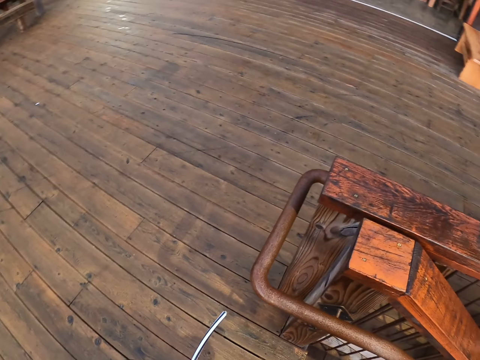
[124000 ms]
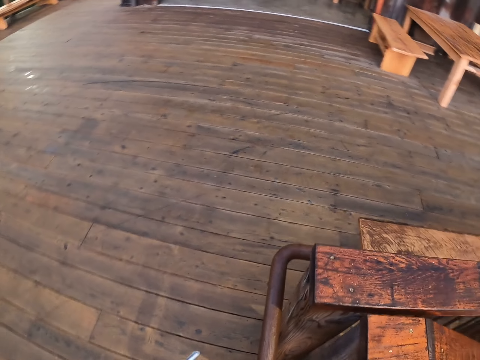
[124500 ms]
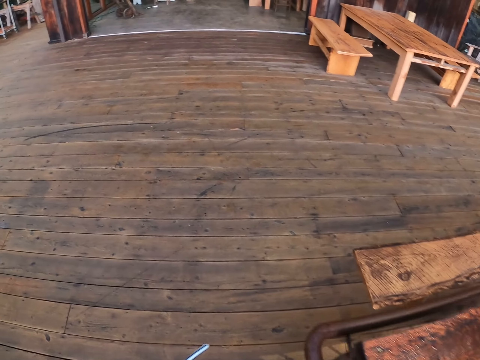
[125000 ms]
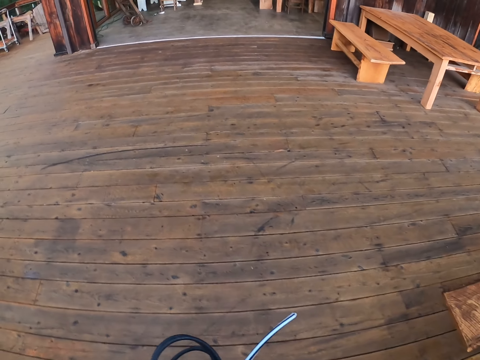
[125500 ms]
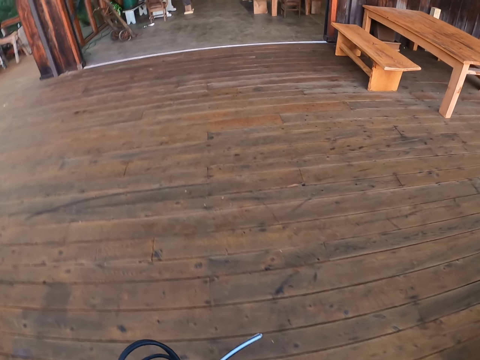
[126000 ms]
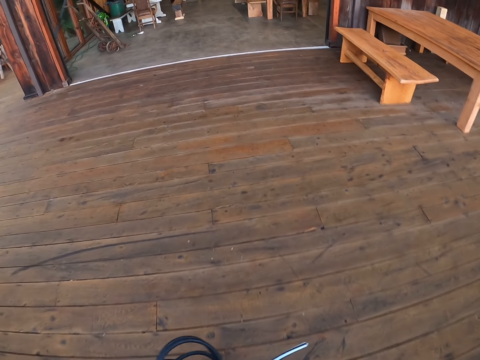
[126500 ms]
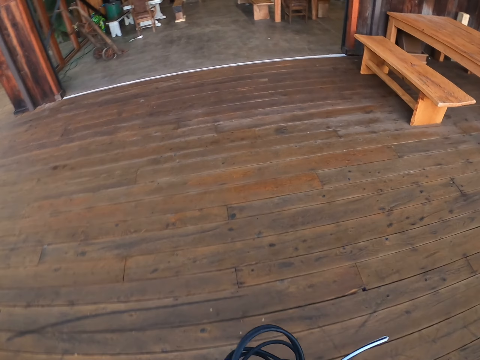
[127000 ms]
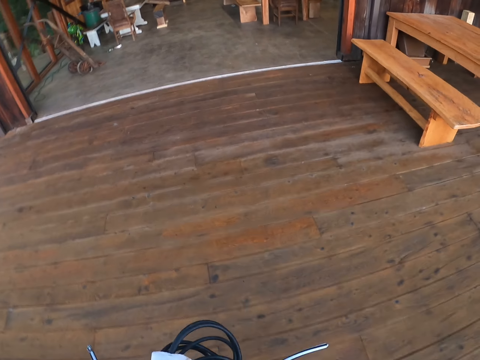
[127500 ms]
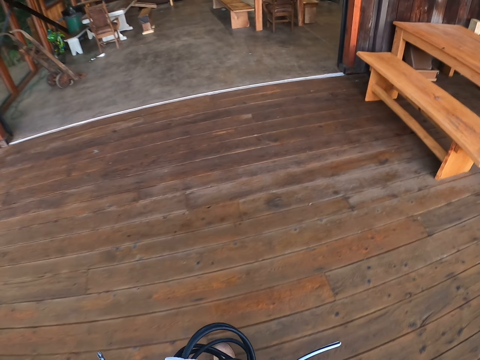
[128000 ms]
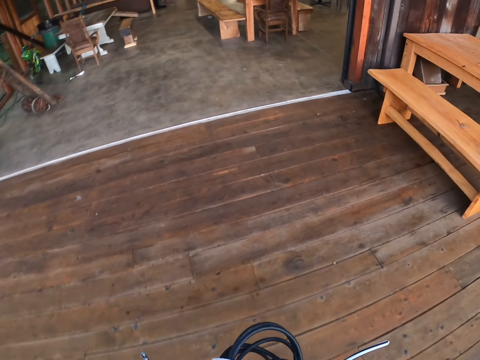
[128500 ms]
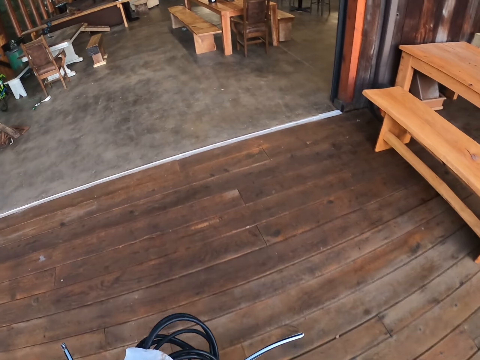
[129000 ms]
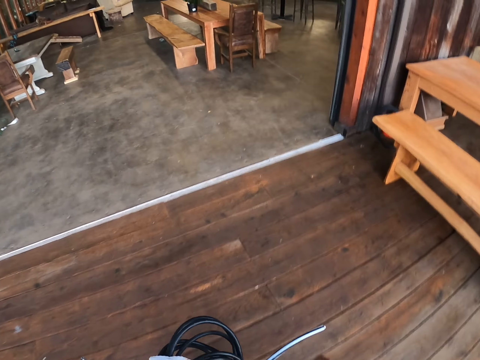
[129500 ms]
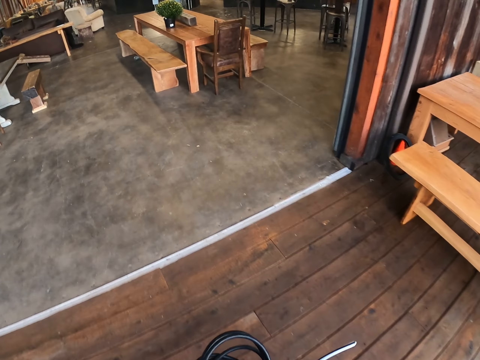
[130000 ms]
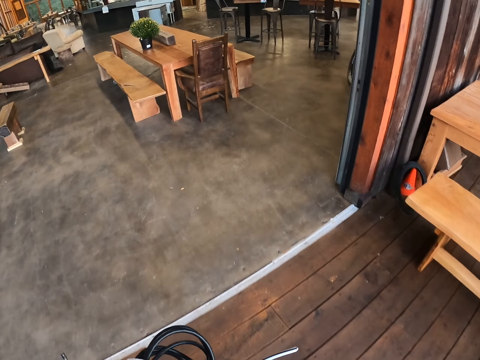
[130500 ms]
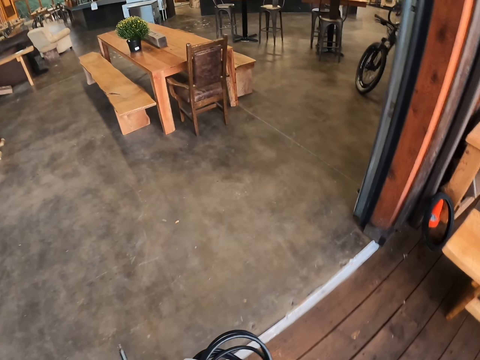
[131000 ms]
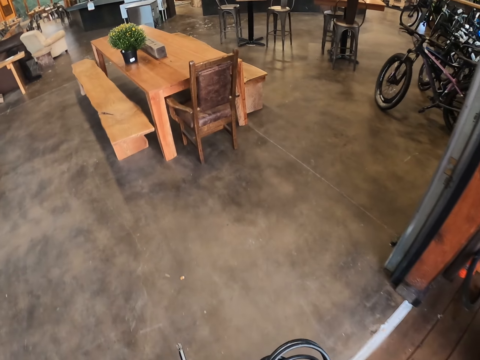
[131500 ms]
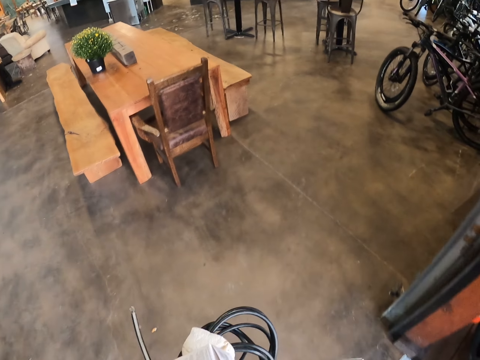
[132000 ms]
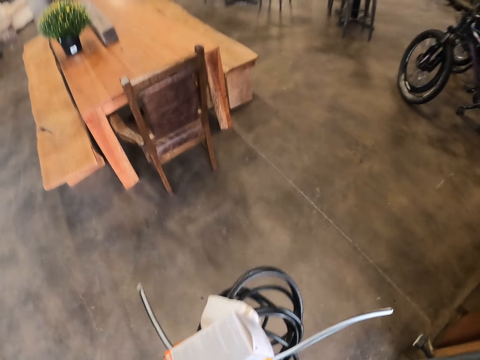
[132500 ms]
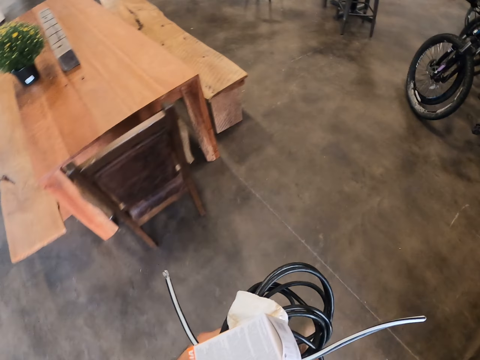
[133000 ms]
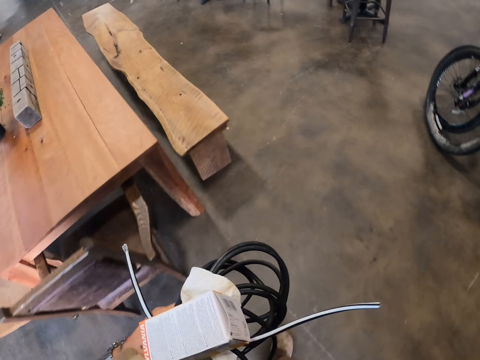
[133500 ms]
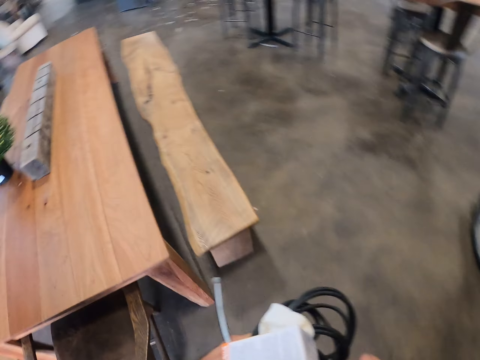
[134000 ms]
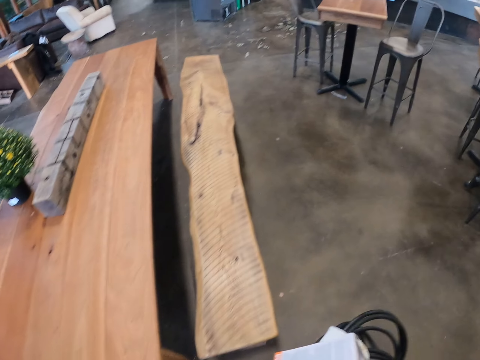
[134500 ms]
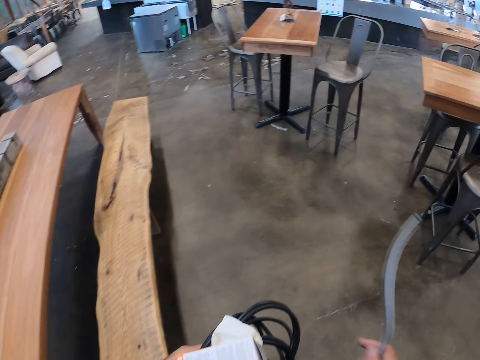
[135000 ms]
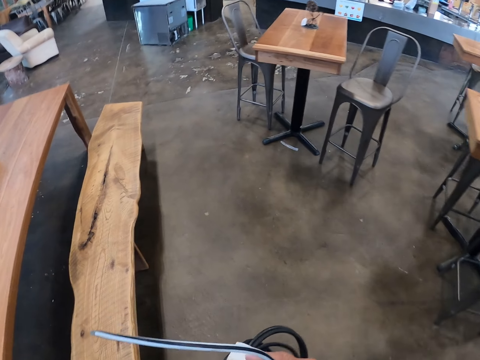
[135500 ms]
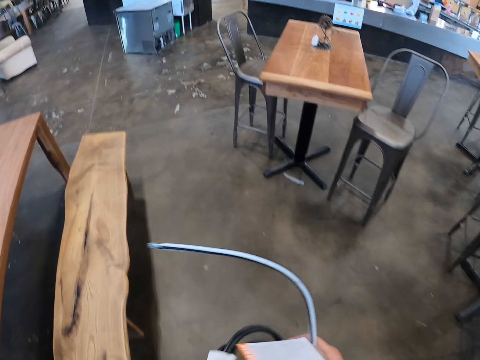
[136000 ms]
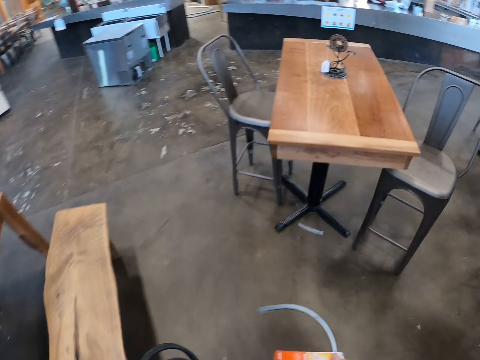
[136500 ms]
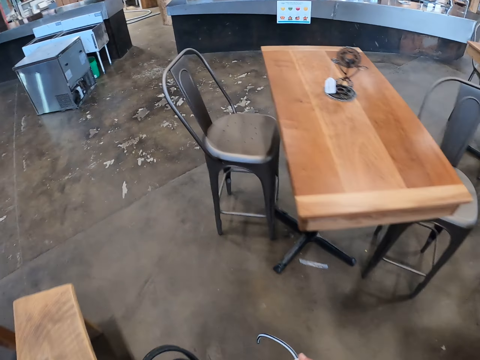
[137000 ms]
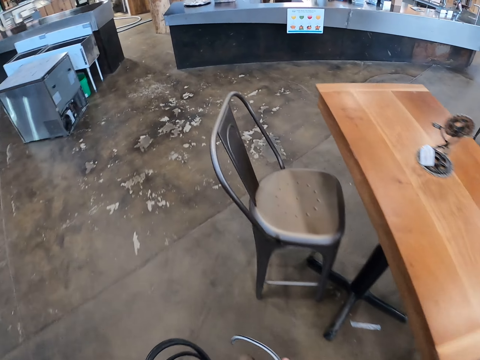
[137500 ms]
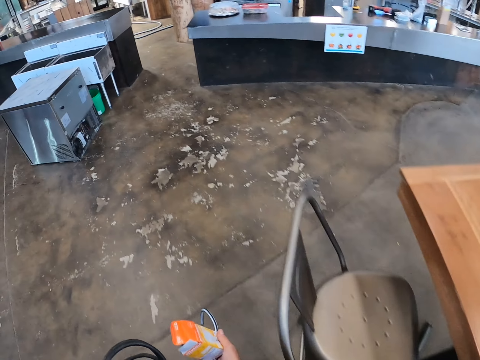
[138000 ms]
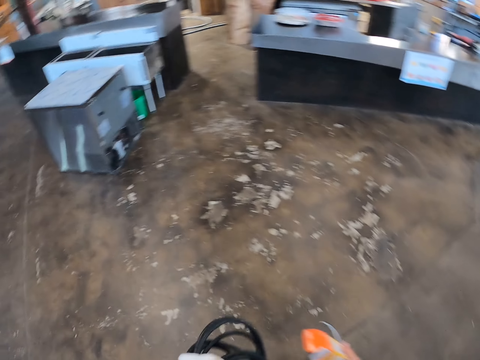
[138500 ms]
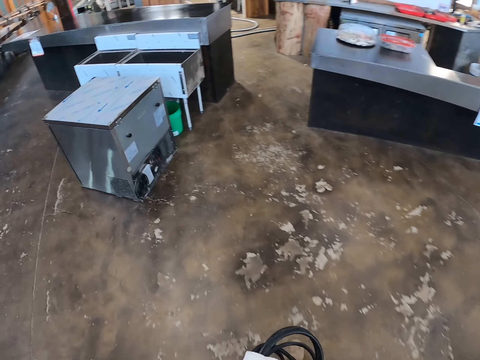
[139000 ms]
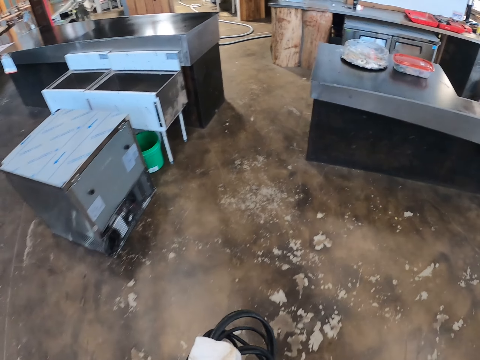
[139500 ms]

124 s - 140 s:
The camera wearer walks on the floor. They take the electric extension and bulb into the other hand.

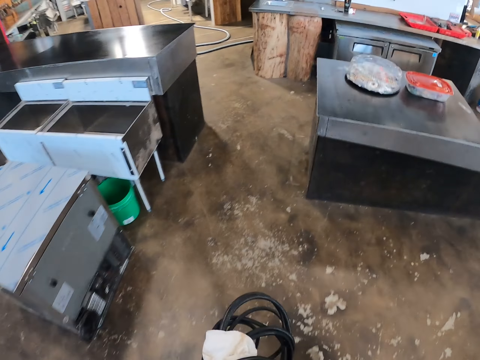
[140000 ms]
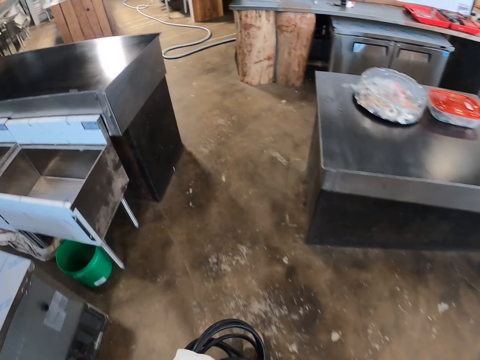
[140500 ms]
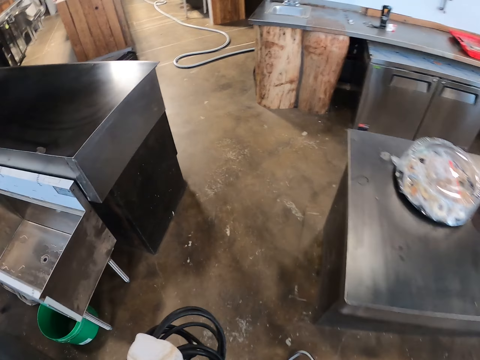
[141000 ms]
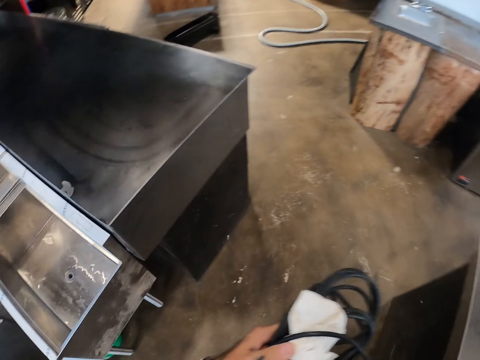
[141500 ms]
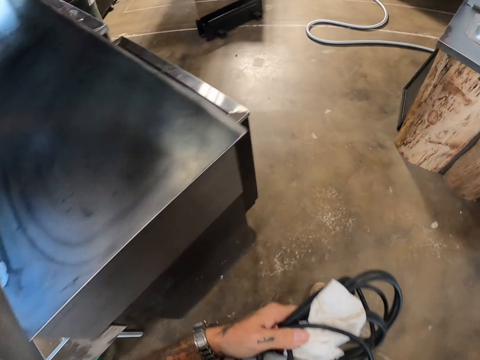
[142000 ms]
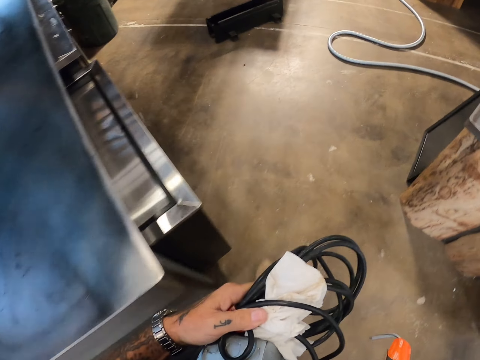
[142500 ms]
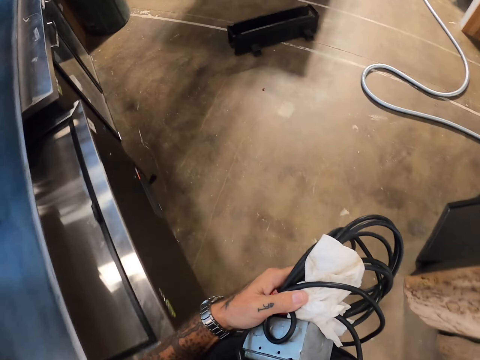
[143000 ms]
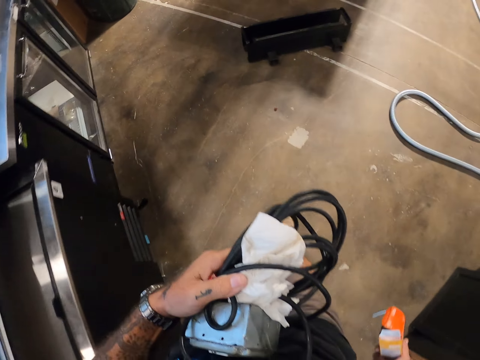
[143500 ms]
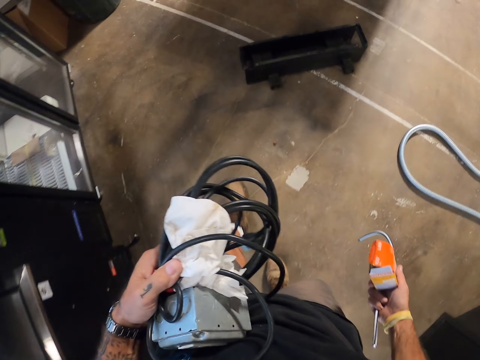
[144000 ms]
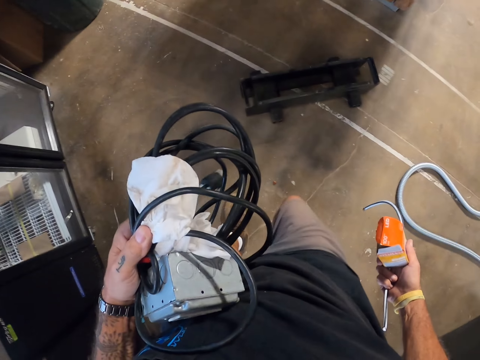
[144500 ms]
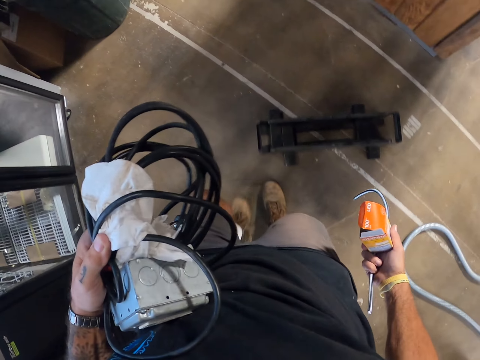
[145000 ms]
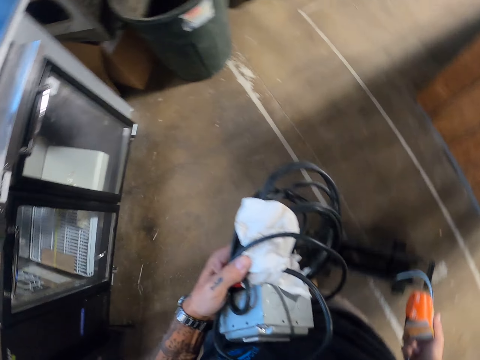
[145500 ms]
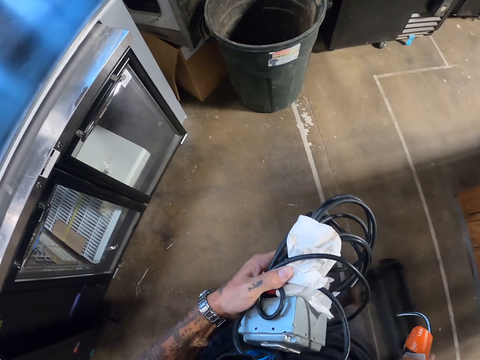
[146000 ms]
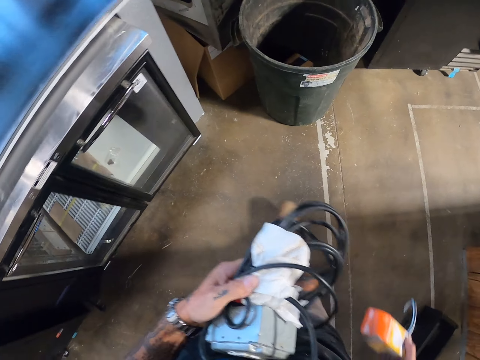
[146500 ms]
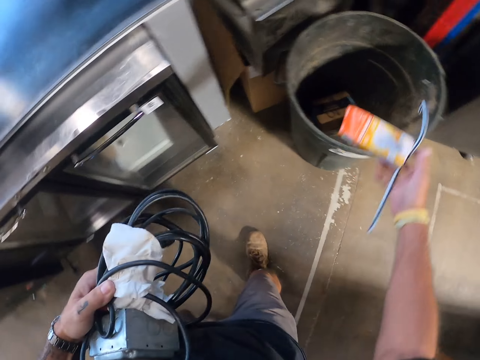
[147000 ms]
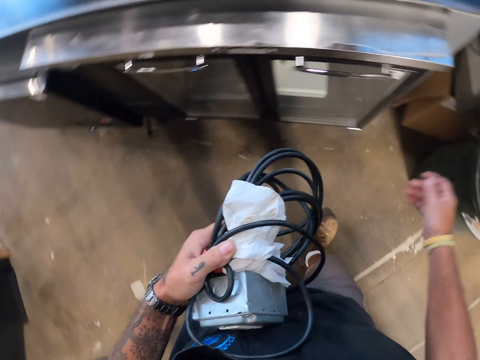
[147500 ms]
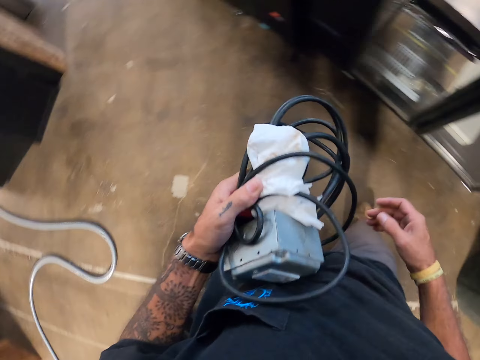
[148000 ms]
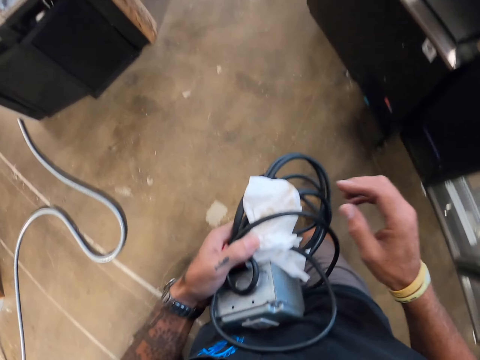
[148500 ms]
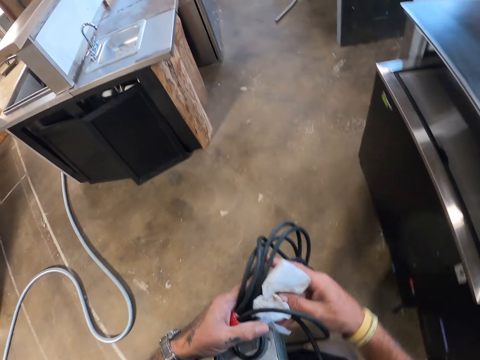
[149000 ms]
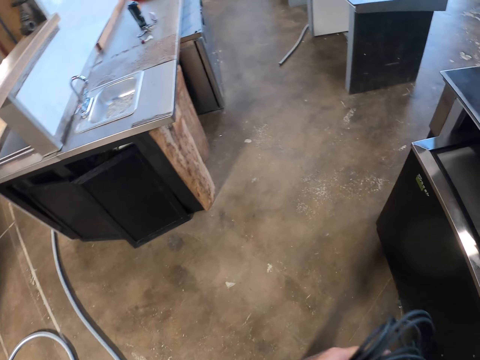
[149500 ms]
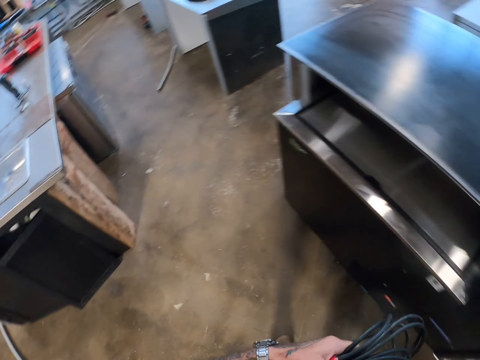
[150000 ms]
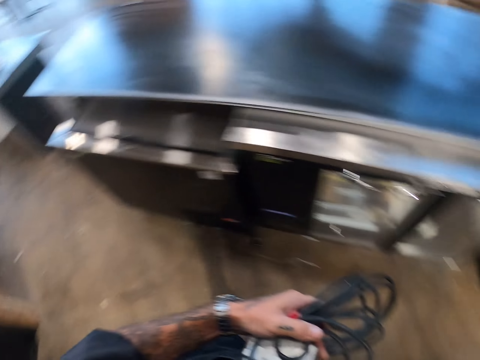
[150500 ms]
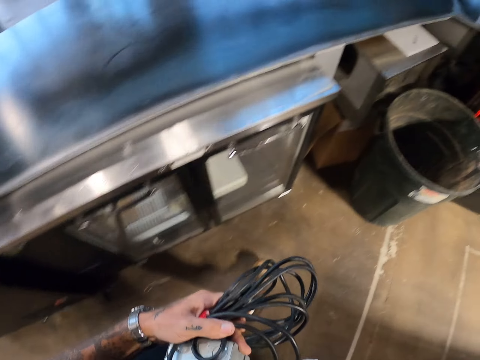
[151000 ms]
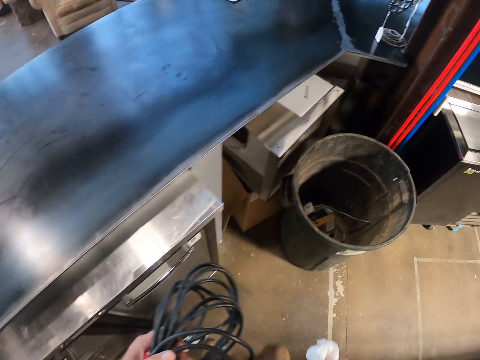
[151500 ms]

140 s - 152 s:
The camera wearer walks. He moves the tool on the floor with his leg. He throws the bulb in the dust bin. He walks on the floor.
